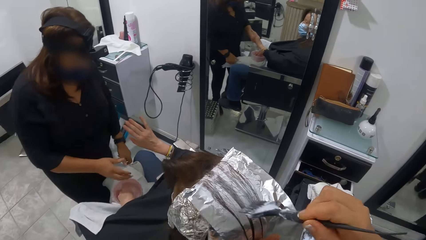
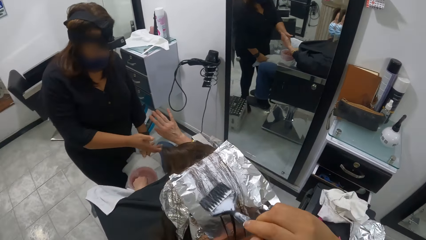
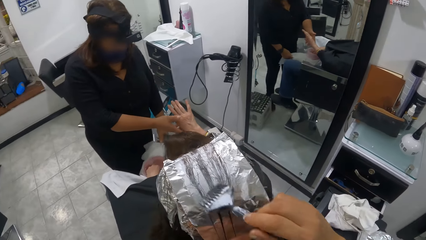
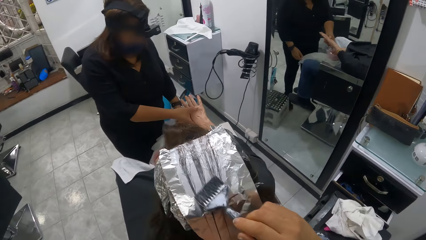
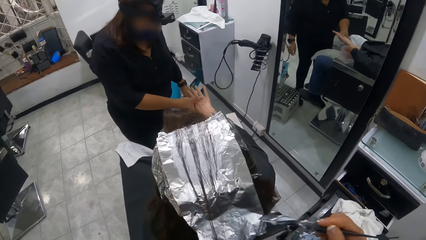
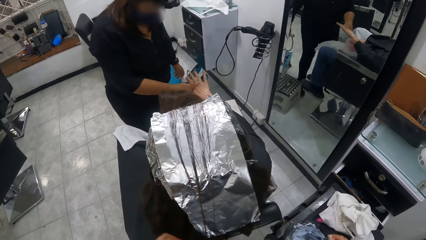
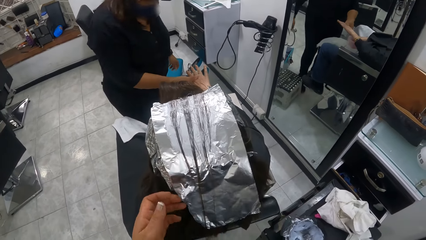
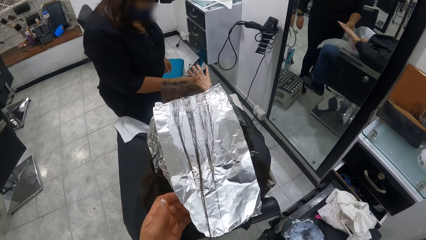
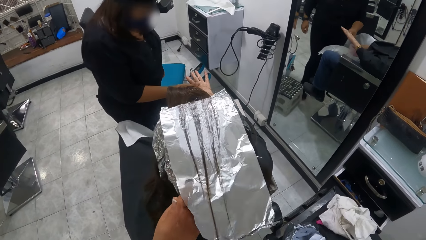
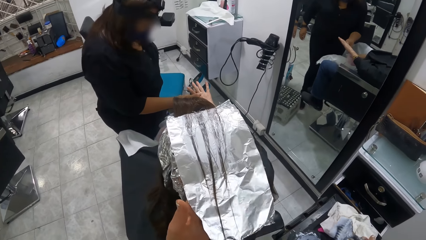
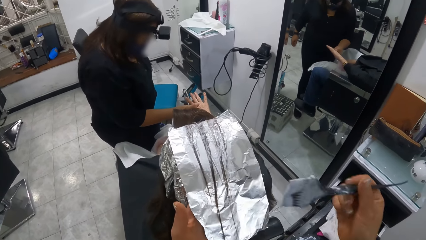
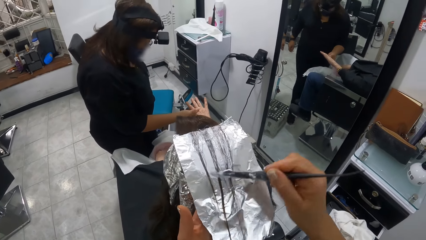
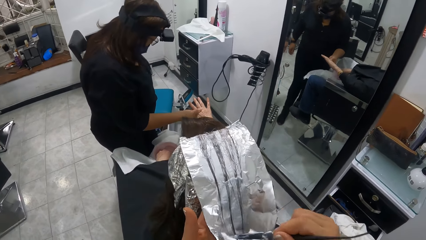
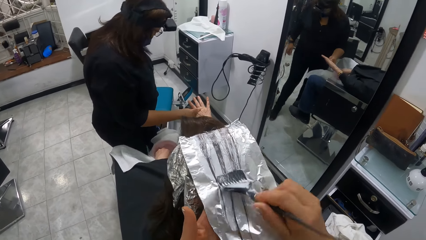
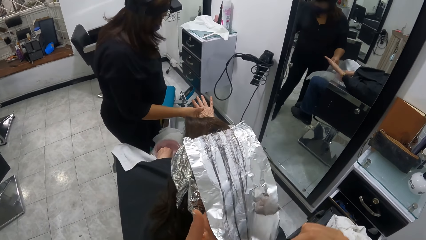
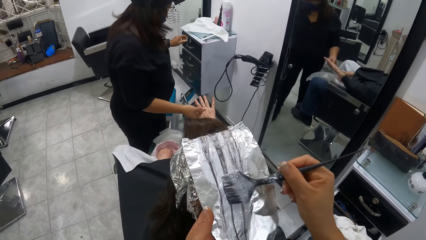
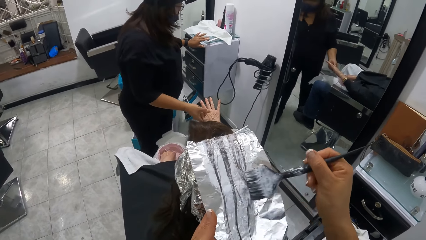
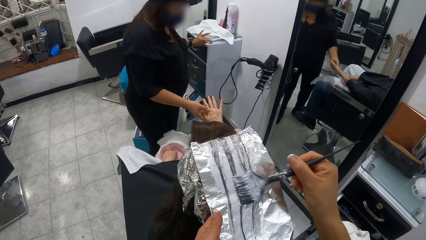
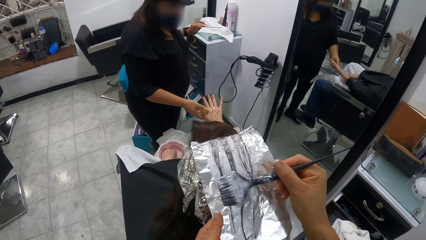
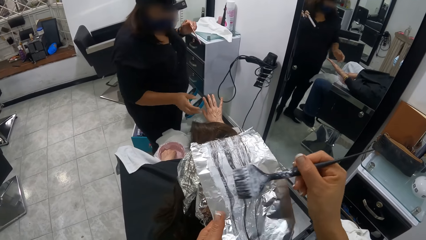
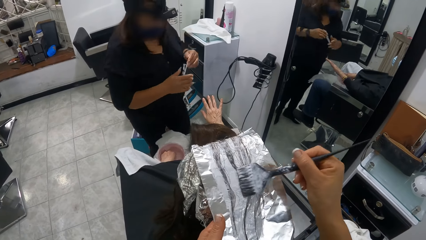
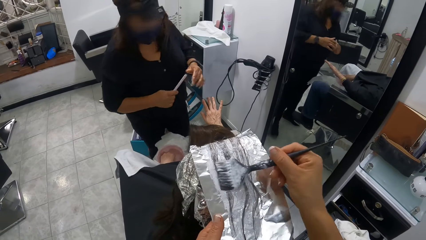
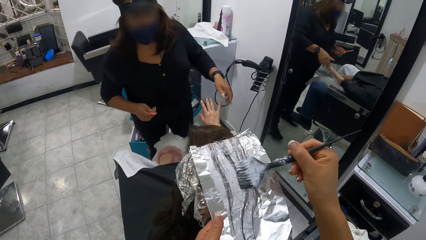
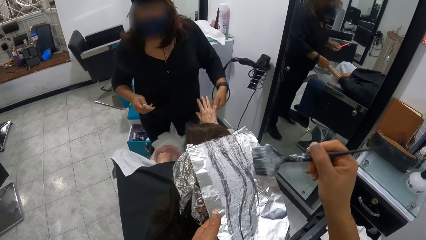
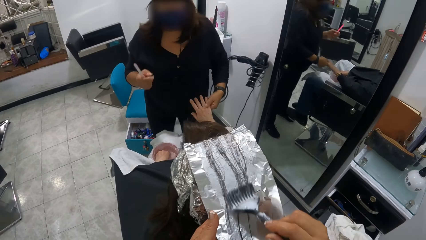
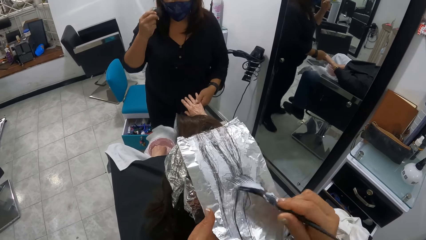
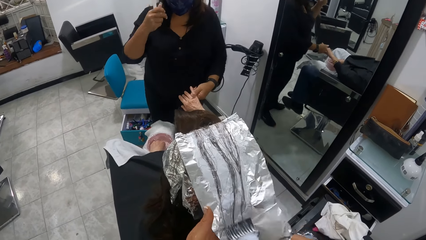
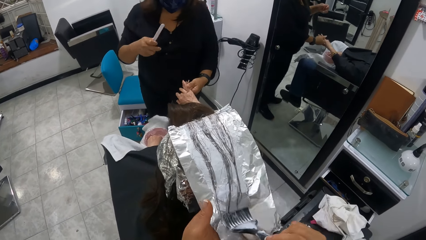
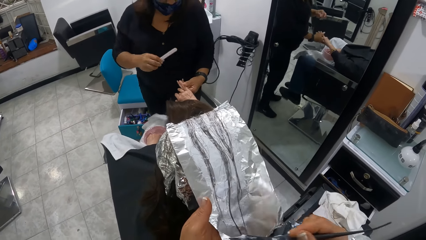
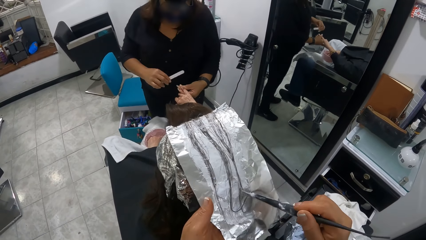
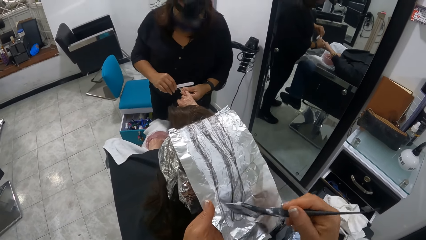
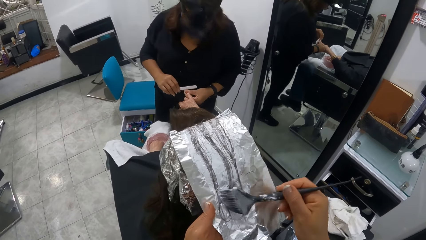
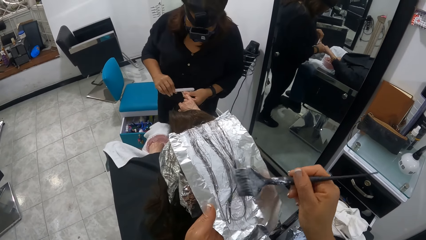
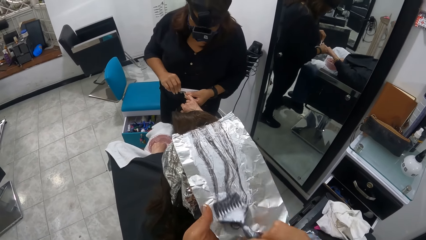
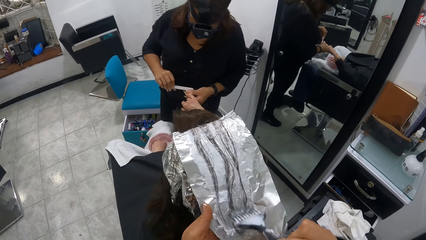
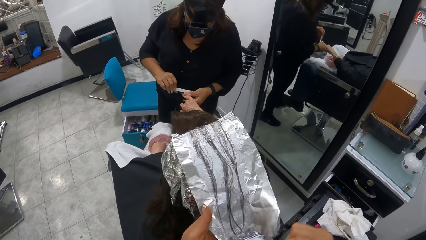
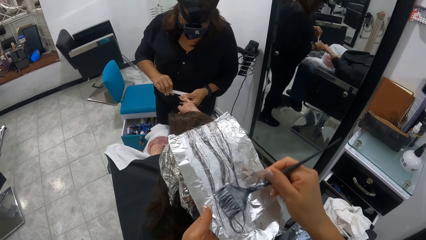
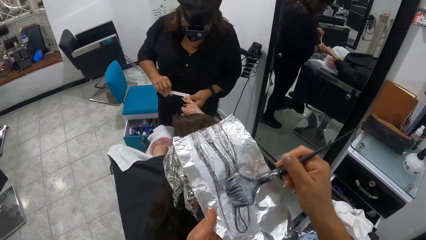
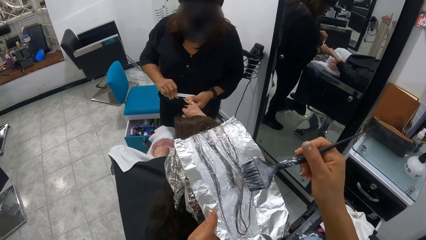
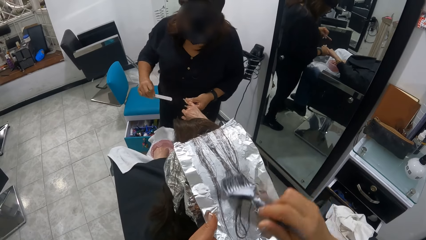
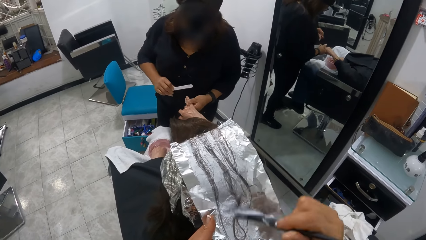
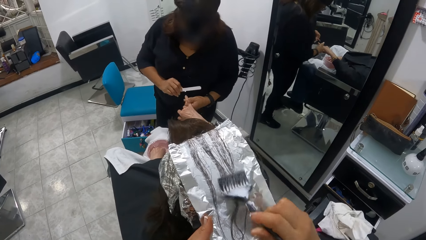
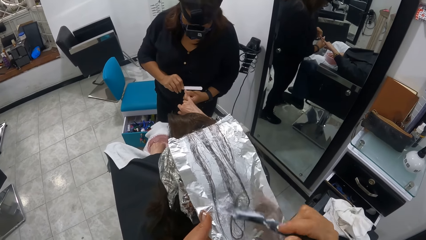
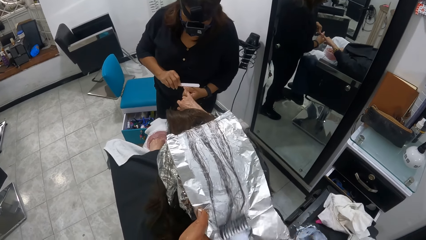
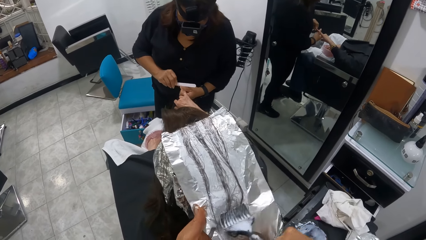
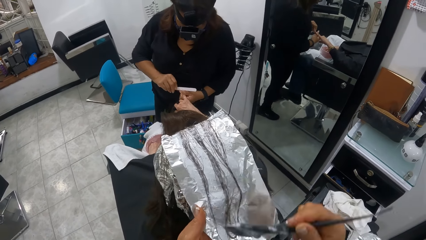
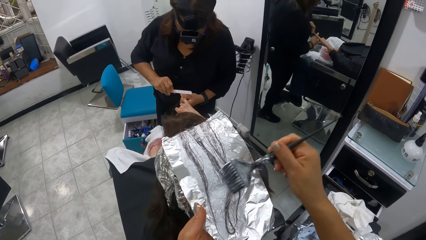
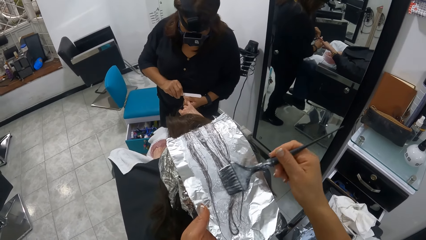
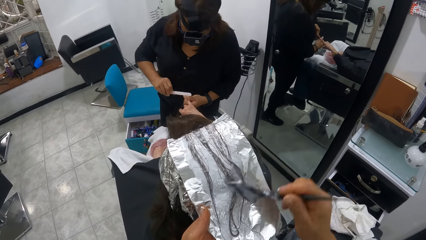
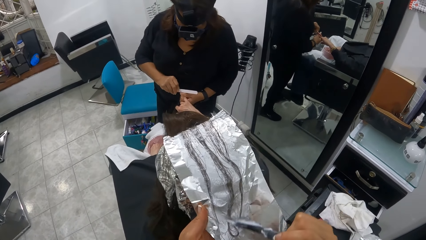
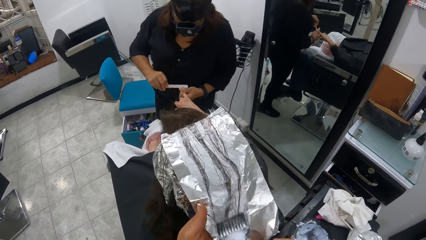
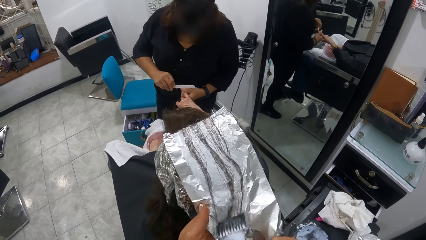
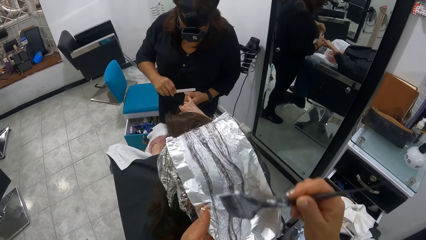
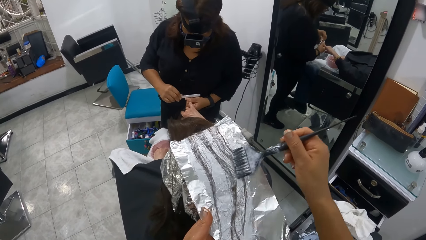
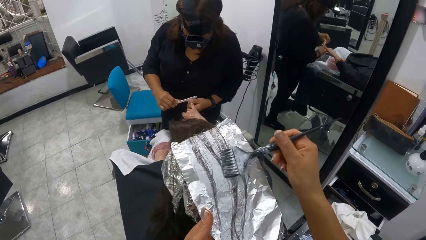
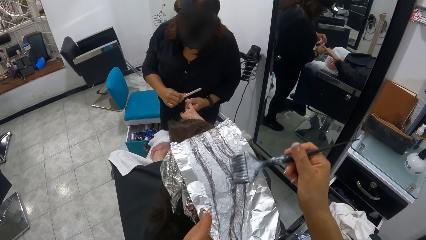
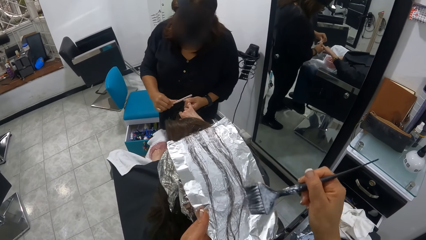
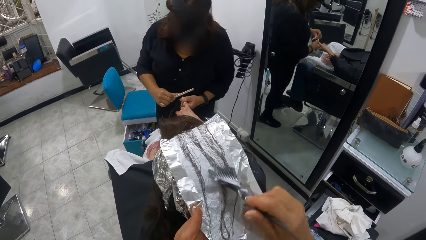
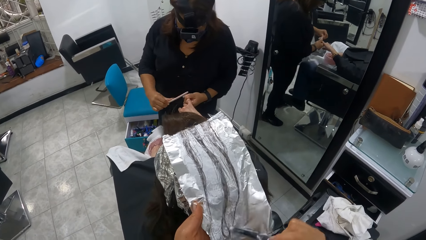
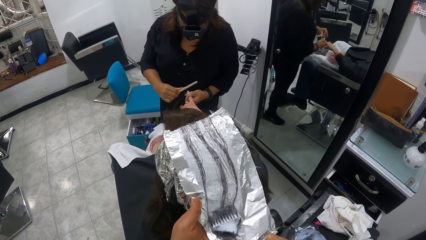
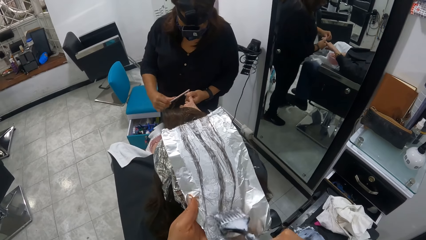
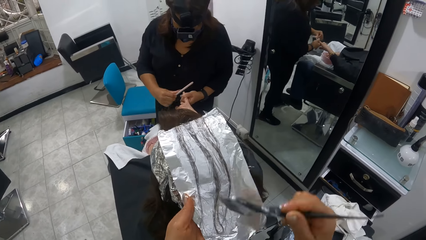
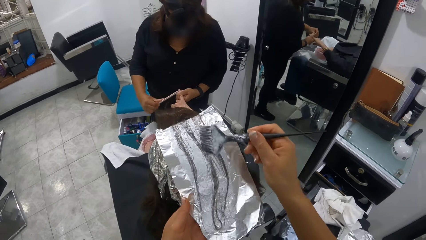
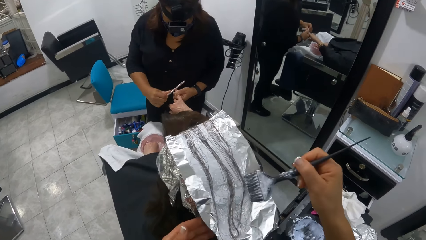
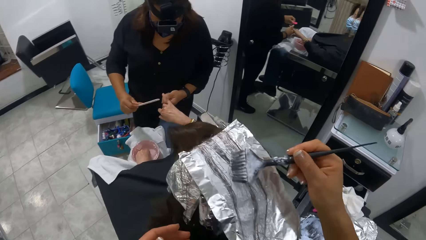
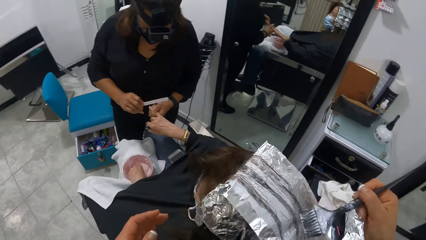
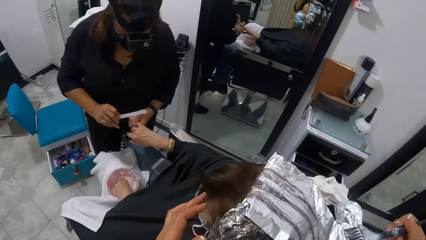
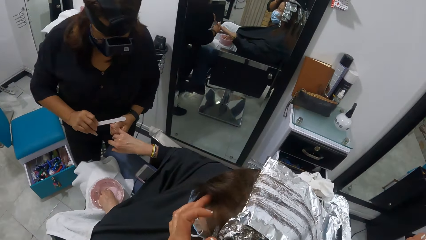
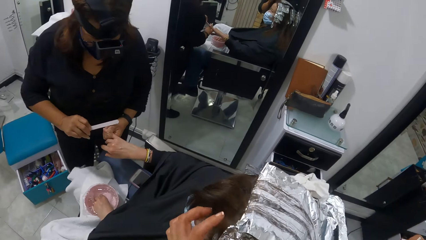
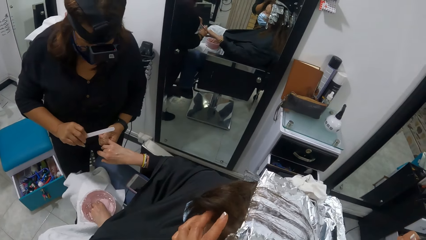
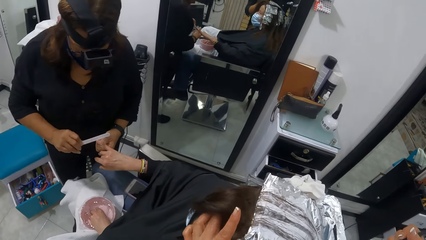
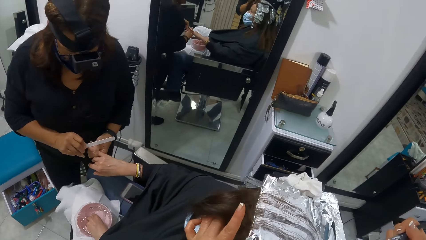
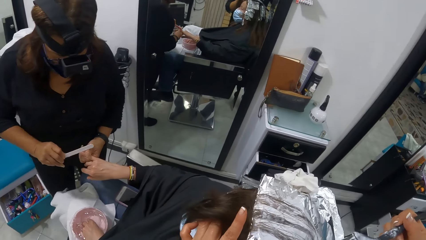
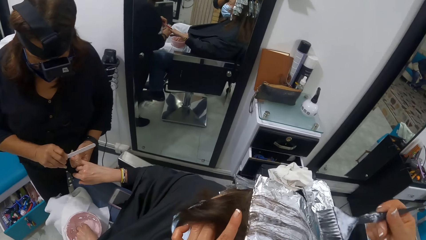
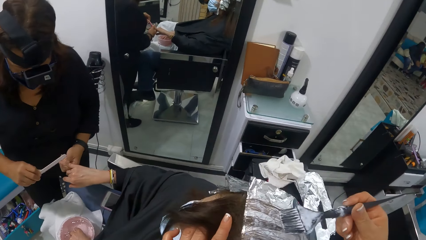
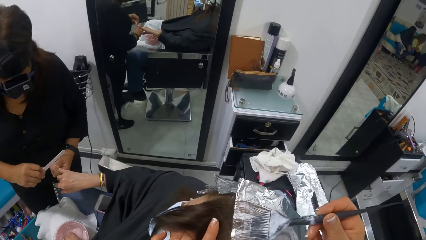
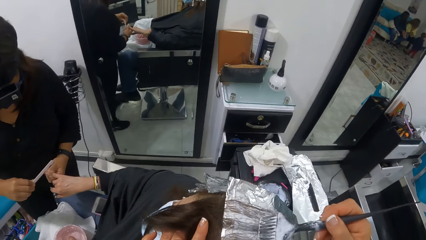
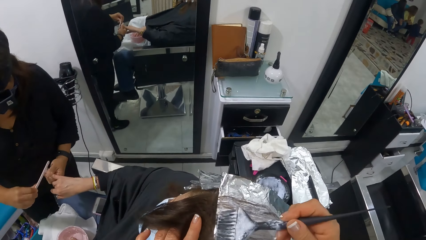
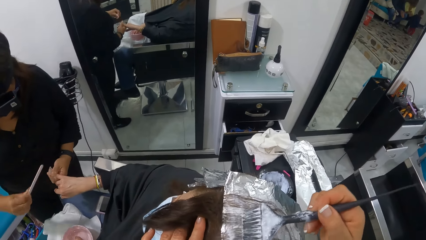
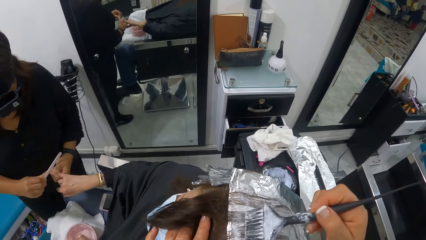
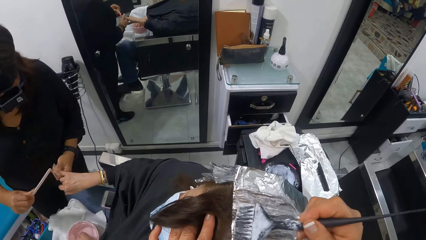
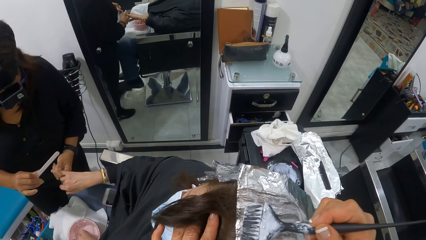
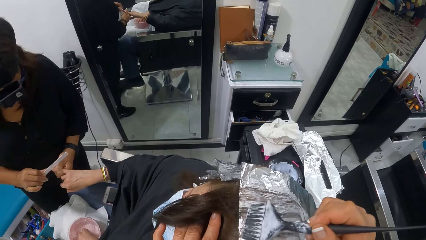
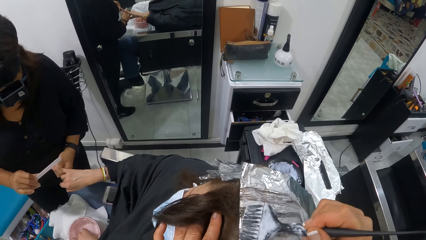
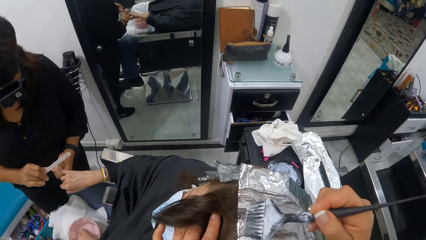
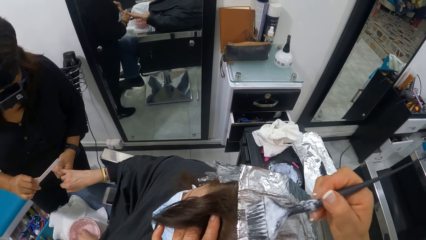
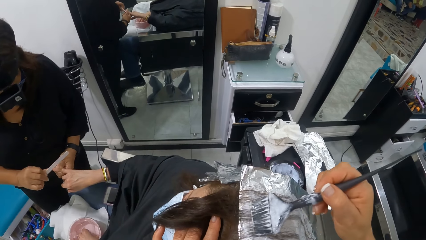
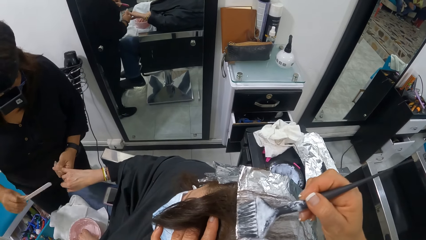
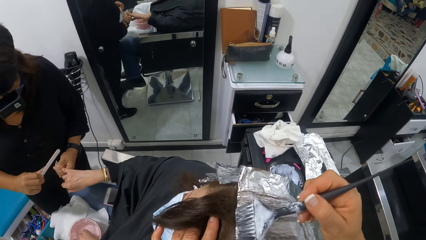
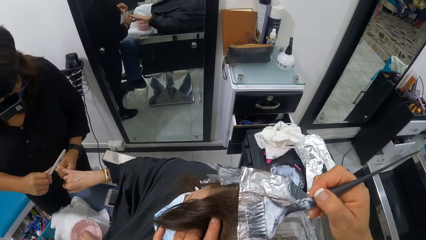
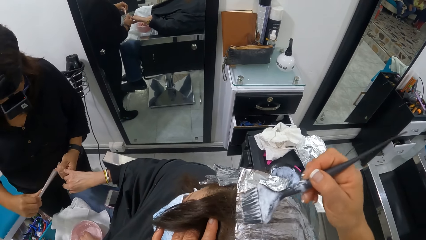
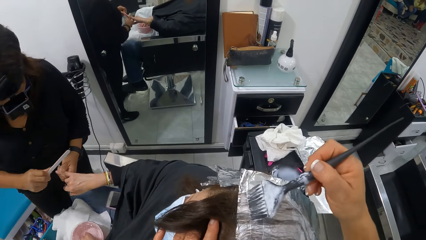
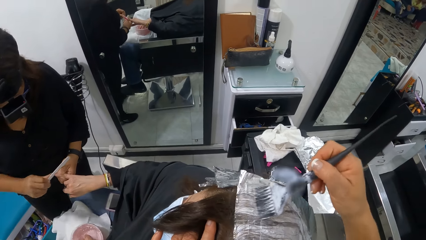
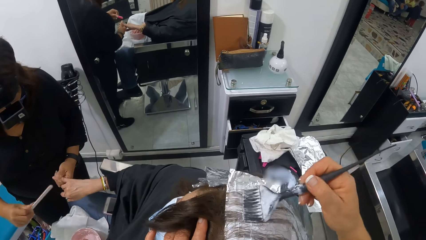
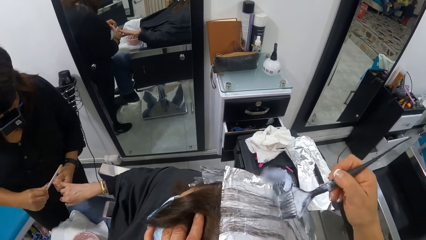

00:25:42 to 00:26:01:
A woman holds another woman's right hand with her right hand. The camera wearer holds up the foil and moves the brush down. They lift up the brush and brush the hair. The first woman picks a file from the drawer with her left hand. The first woman passes the file from her left hand to her right hand. The first woman holds the other woman's right hand with her left hand. The first woman files the nails of the other woman's right hand with the file in her right hand. The camera wearer moves a hand forward, holds the brush up, holds up the hair, and brushes the hair.
